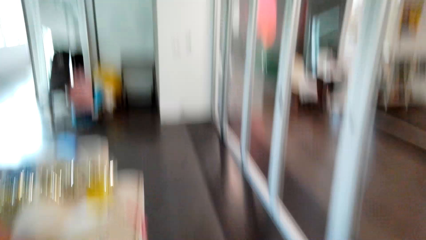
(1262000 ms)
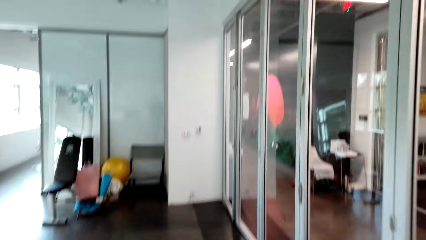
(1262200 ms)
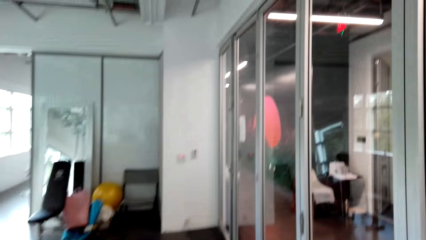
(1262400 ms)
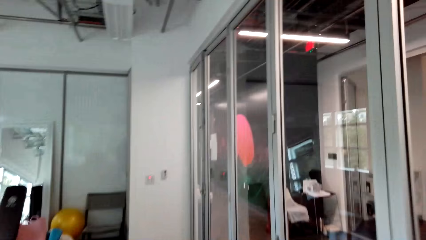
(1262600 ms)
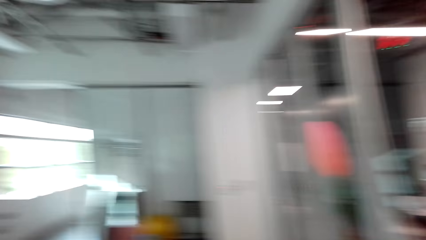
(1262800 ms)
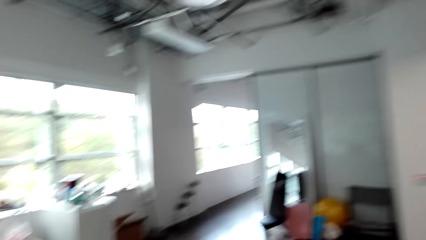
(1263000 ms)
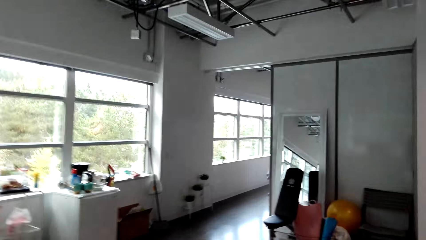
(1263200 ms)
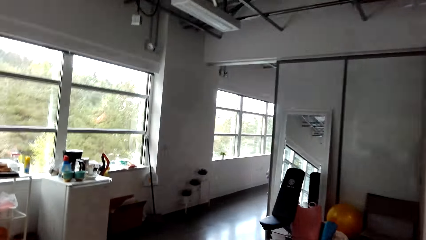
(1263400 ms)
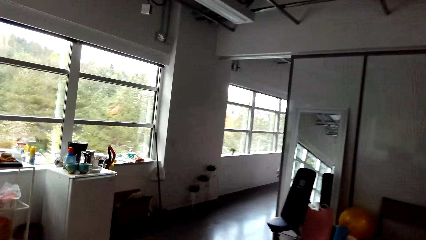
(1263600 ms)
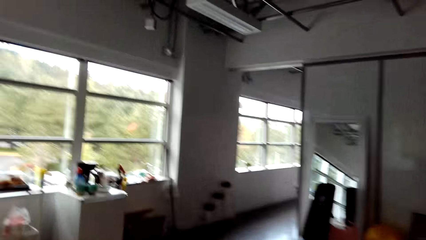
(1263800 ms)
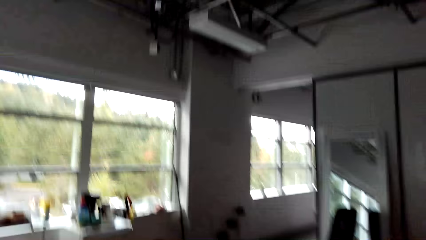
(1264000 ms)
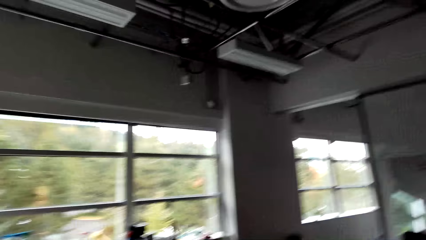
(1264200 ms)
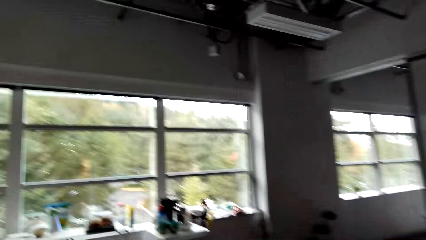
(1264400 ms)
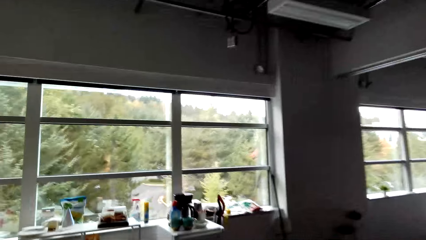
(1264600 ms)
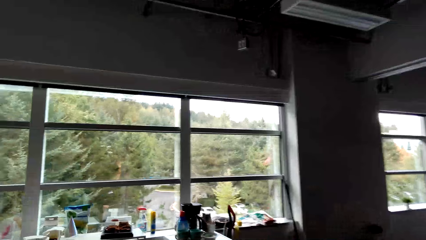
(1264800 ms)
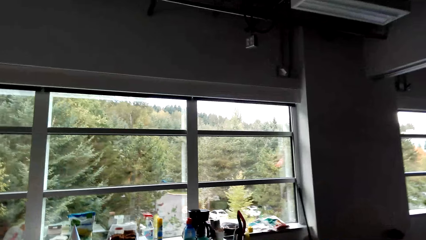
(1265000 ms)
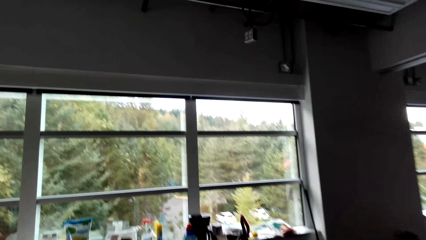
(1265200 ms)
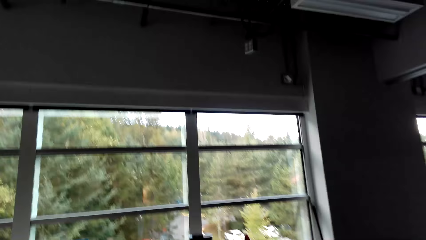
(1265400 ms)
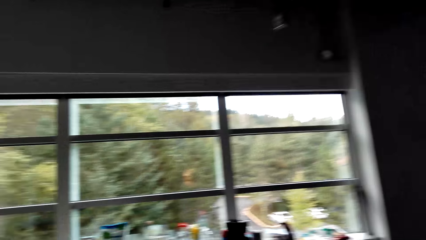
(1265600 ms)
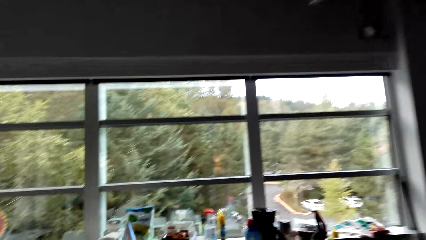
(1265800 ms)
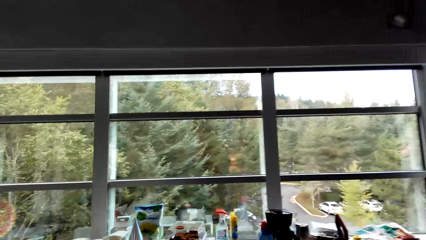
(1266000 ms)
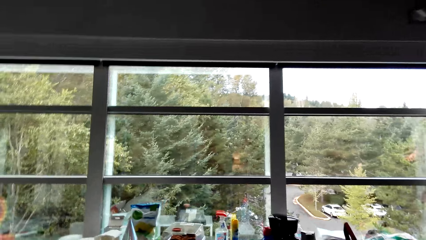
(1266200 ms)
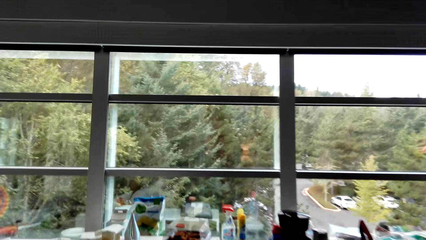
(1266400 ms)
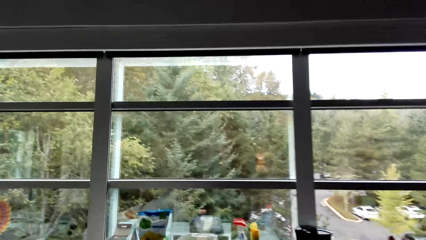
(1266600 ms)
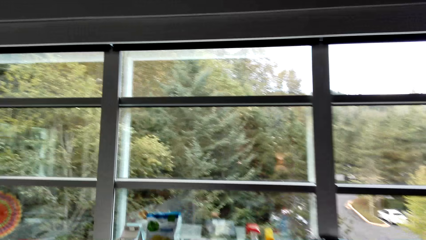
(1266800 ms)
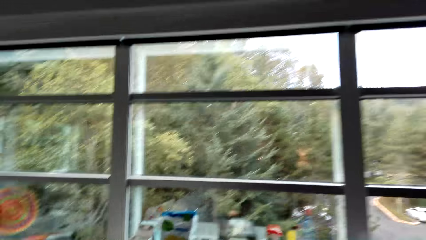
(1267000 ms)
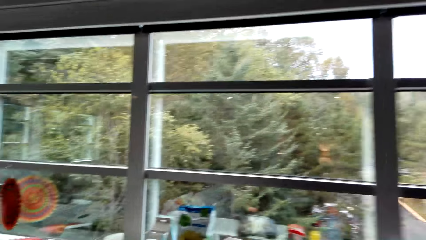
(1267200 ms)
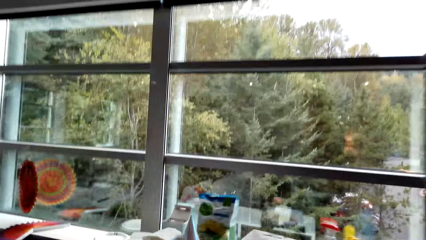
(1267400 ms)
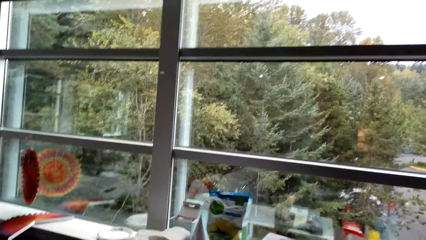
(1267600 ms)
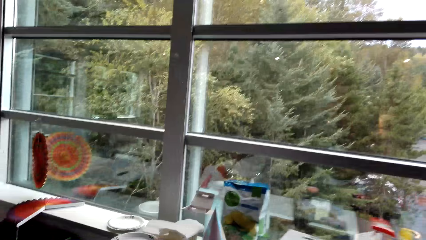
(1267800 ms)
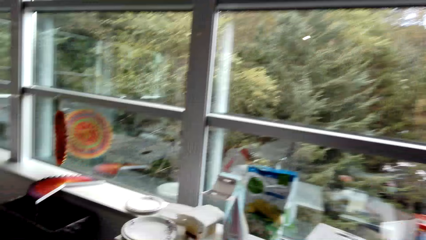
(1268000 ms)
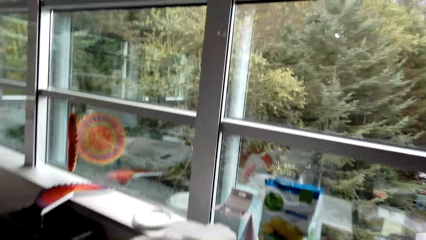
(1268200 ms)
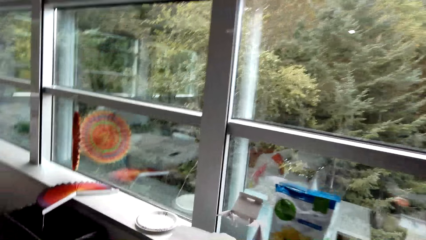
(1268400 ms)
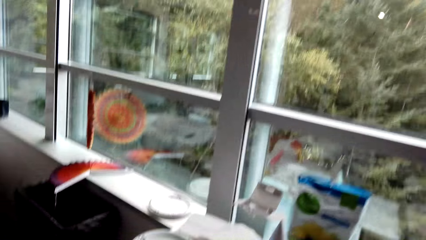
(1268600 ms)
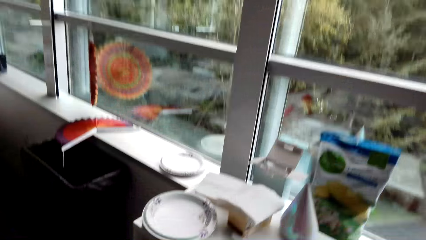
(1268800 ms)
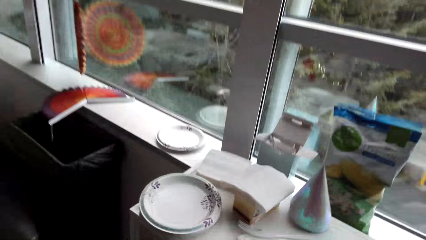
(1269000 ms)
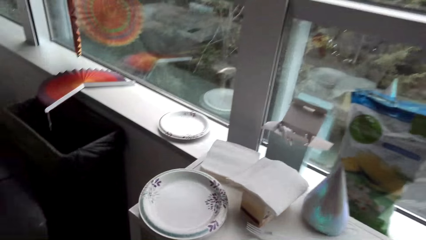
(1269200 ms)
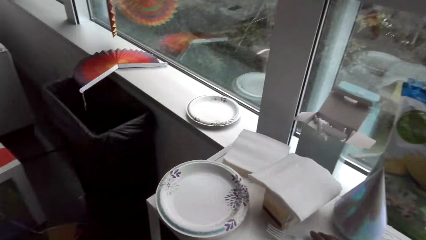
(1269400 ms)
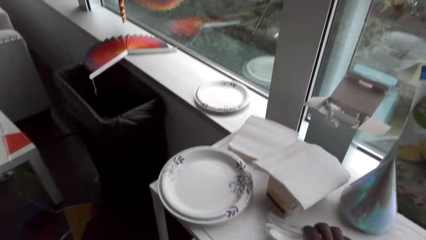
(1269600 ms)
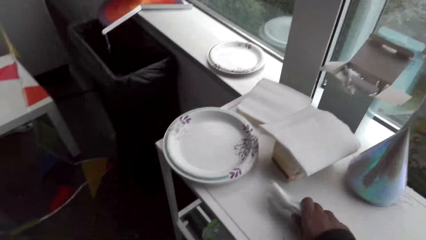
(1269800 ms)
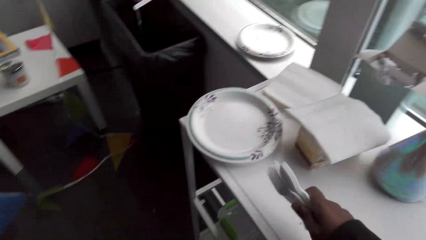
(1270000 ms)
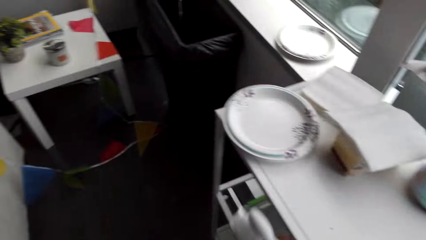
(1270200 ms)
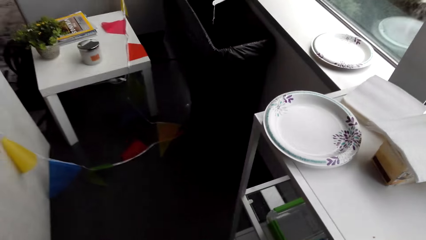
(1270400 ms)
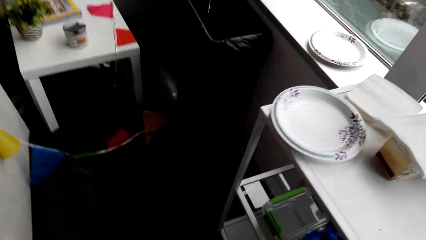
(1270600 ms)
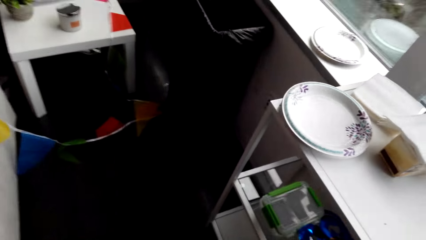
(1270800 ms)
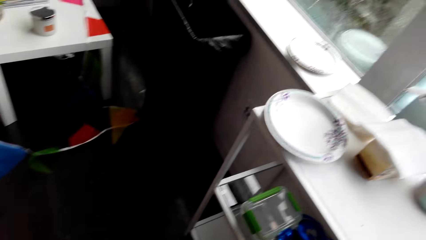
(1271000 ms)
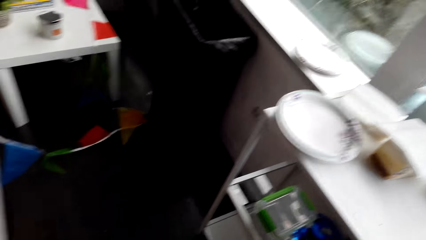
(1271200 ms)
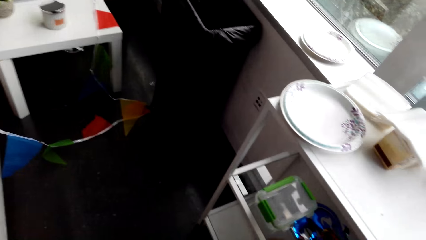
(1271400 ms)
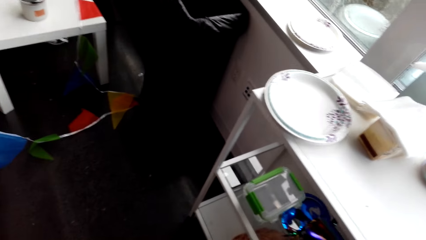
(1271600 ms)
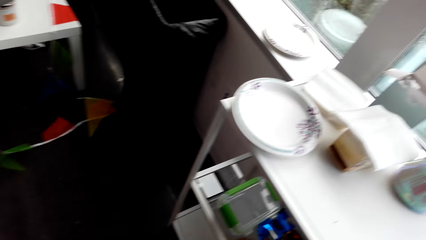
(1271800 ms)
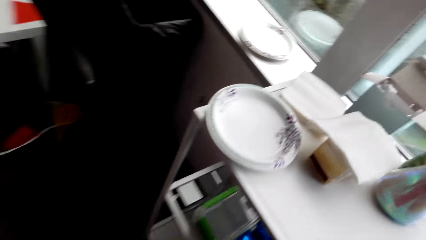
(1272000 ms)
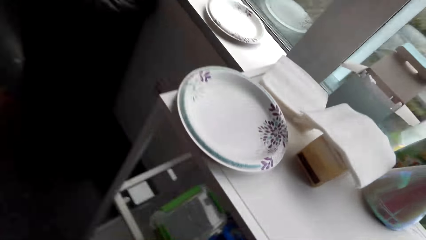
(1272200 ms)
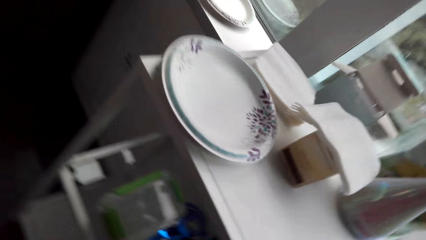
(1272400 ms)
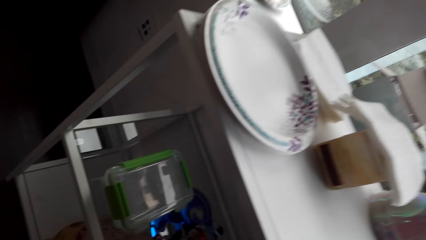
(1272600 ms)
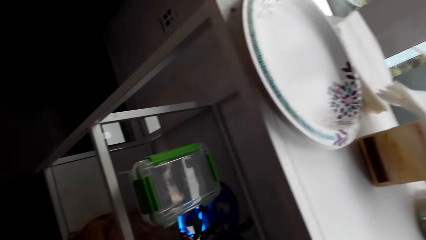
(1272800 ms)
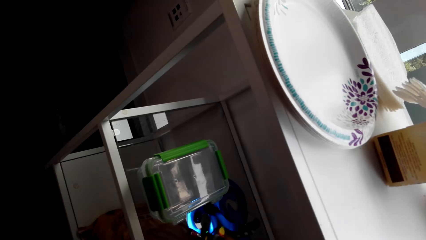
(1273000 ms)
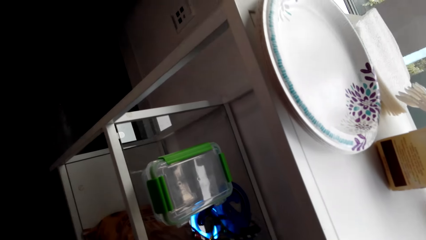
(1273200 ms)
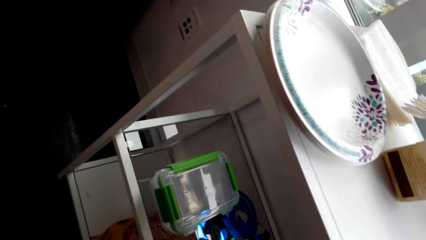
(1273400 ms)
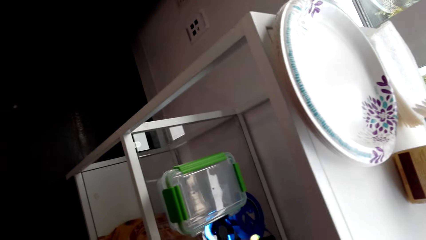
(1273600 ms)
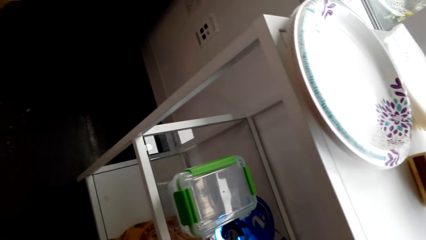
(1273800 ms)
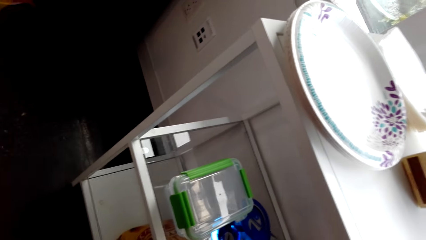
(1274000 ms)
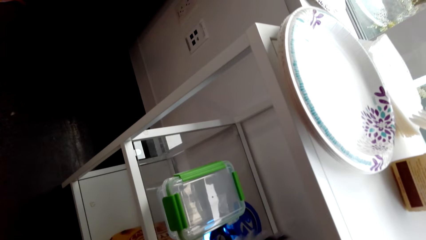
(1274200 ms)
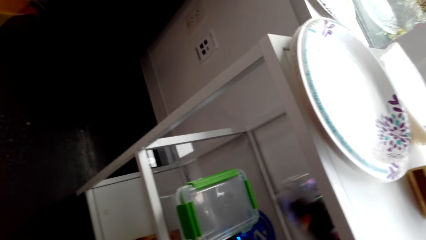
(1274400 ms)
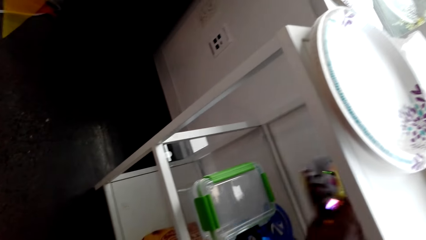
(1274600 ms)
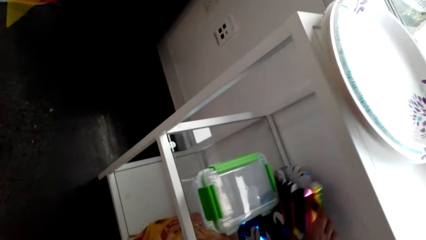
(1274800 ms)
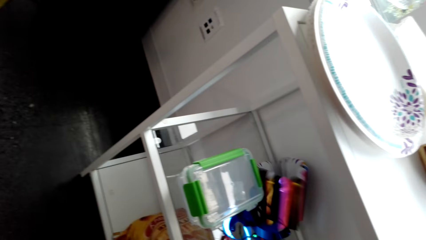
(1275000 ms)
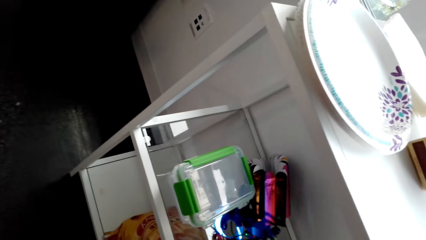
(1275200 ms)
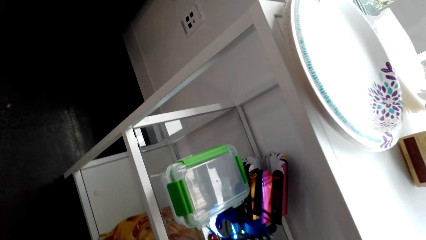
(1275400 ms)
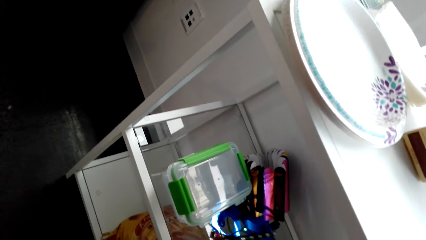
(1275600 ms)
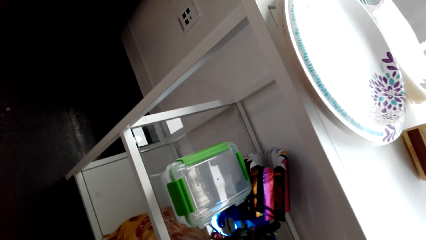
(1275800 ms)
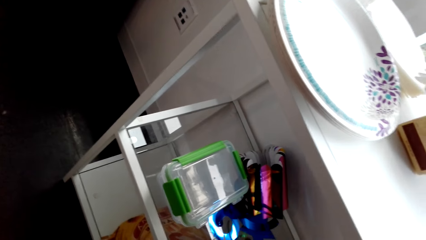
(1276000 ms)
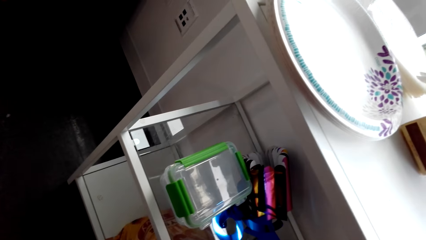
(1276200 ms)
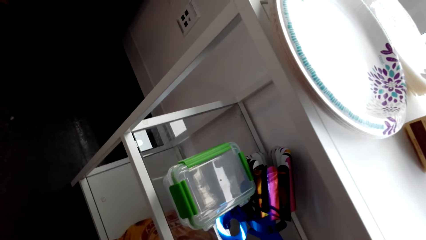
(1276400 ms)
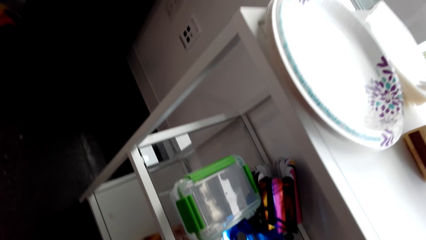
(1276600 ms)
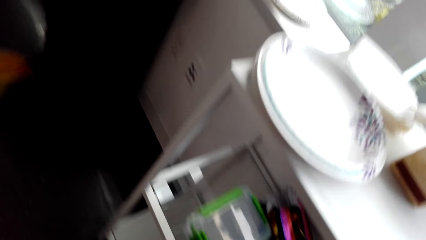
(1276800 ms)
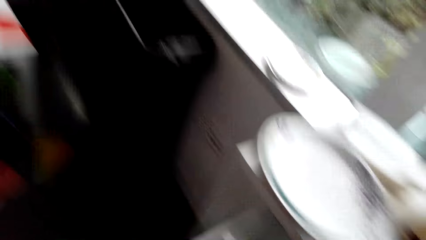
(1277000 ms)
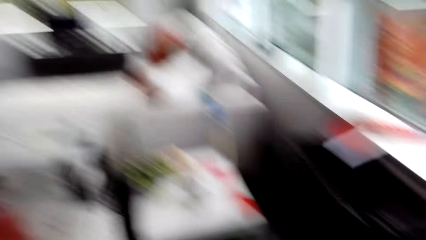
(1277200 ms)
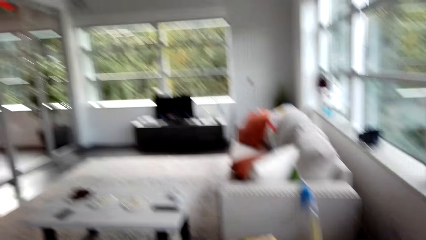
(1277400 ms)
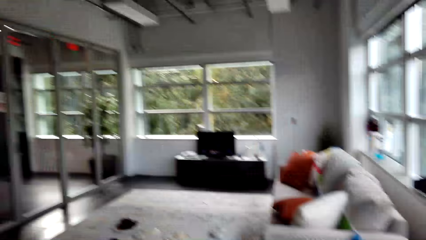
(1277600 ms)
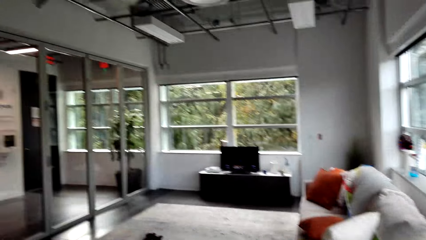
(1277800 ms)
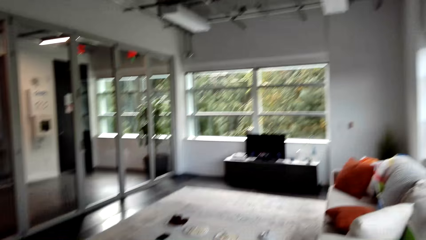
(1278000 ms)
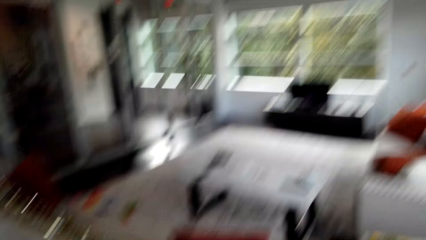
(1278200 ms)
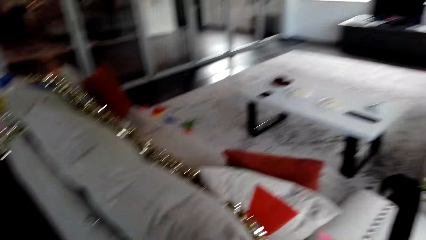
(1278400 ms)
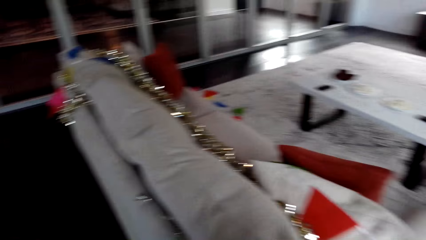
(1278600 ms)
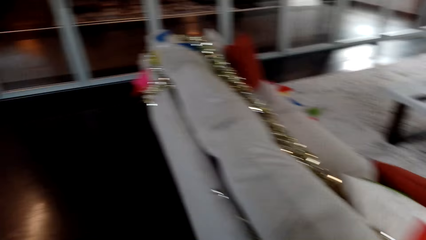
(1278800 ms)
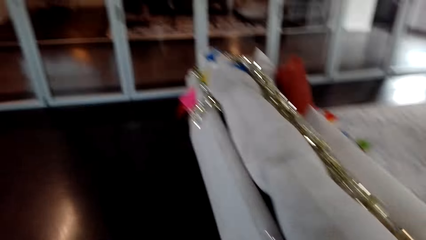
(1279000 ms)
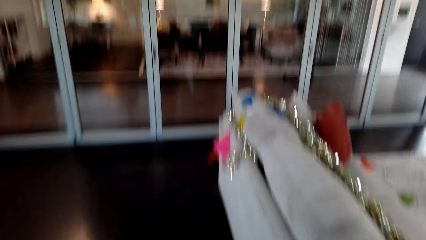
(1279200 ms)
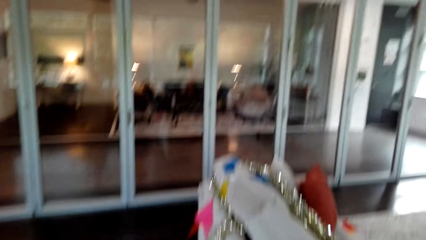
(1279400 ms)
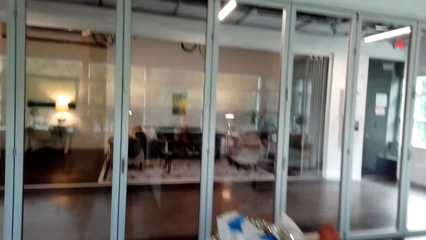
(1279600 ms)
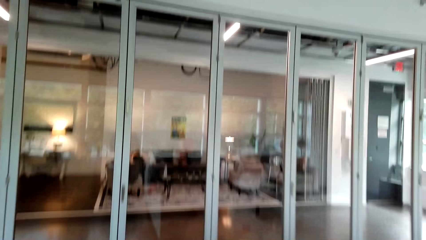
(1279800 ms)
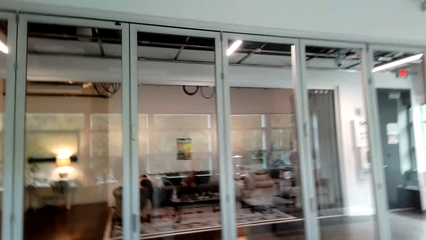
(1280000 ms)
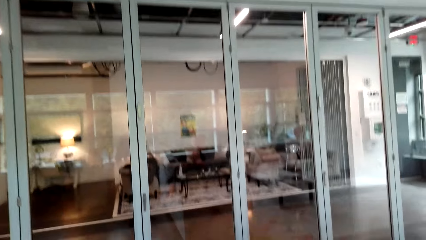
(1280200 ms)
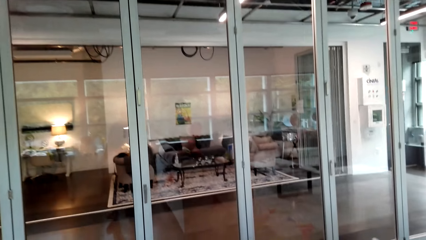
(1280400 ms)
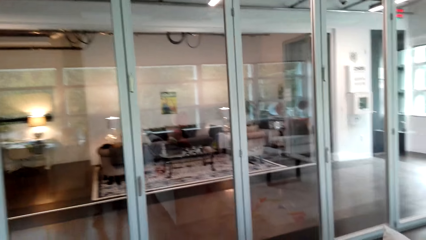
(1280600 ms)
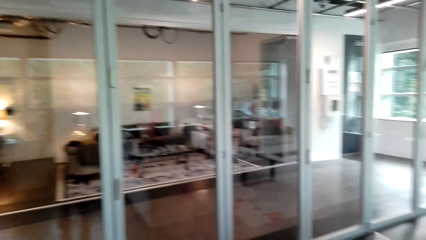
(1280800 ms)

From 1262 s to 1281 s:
The camera wearer picks plastic forks and spoons from the table. They do something. They move a decoration. They do something again. They look around. They walk towards a sofa.
